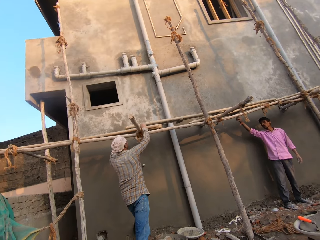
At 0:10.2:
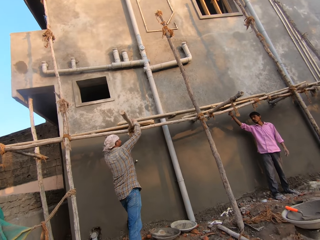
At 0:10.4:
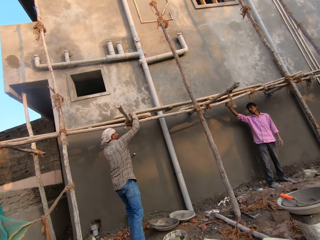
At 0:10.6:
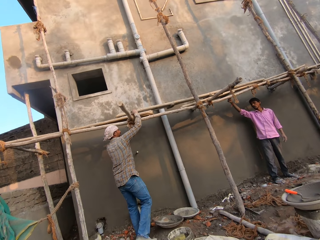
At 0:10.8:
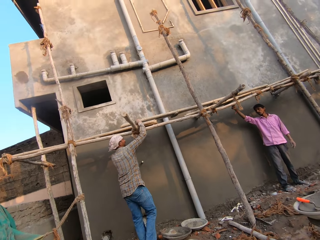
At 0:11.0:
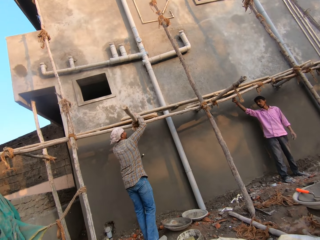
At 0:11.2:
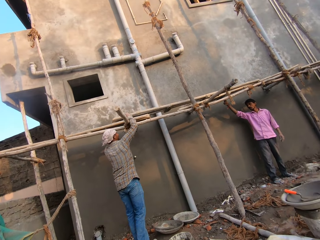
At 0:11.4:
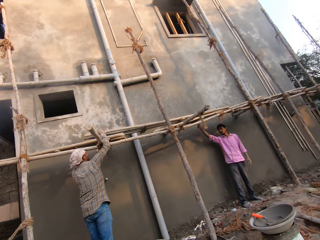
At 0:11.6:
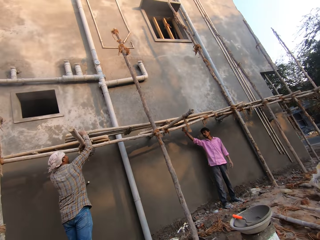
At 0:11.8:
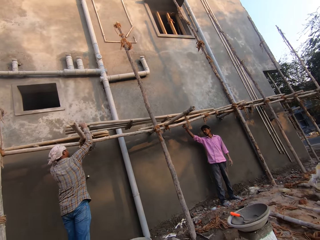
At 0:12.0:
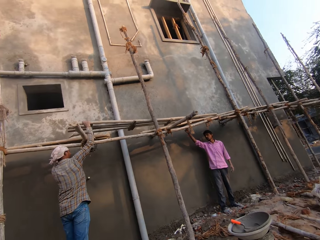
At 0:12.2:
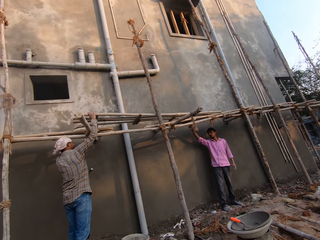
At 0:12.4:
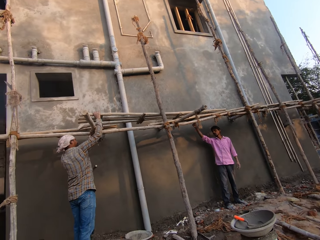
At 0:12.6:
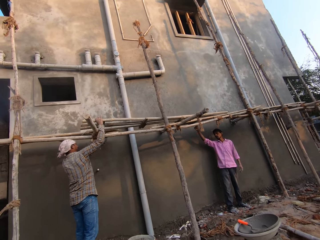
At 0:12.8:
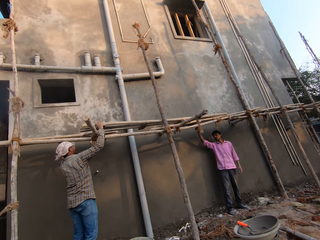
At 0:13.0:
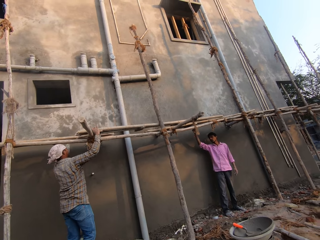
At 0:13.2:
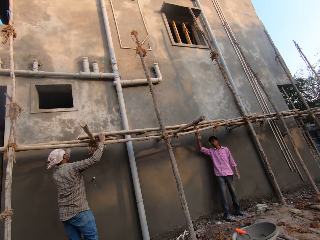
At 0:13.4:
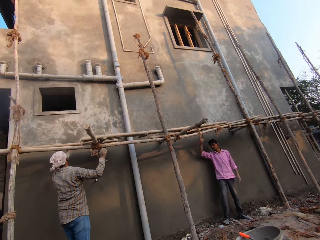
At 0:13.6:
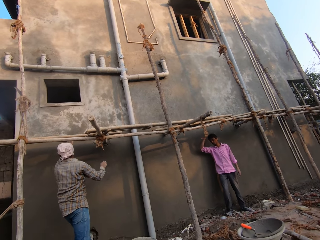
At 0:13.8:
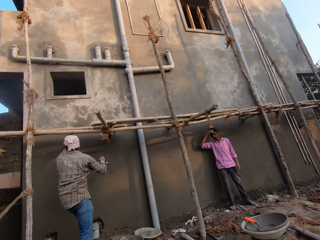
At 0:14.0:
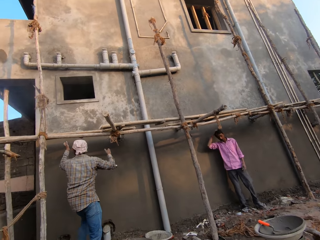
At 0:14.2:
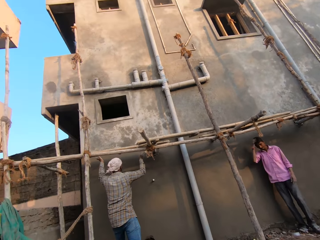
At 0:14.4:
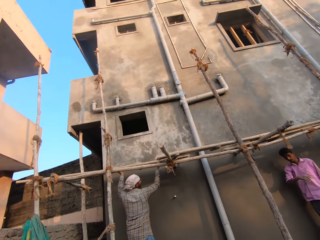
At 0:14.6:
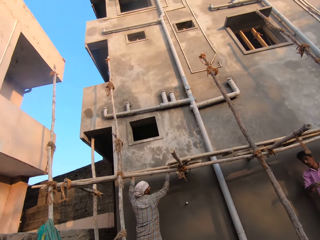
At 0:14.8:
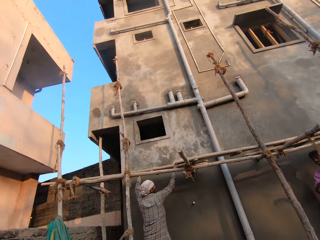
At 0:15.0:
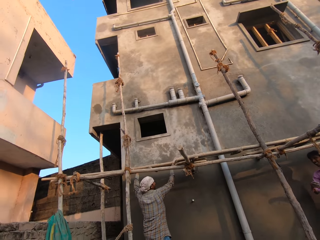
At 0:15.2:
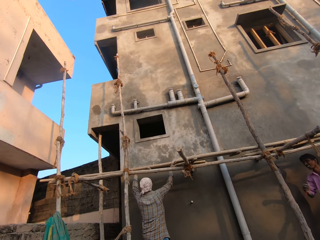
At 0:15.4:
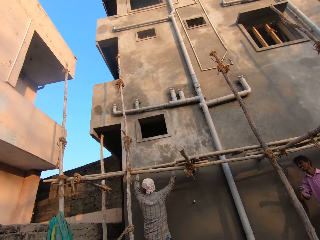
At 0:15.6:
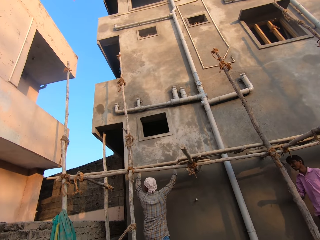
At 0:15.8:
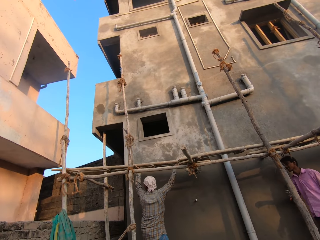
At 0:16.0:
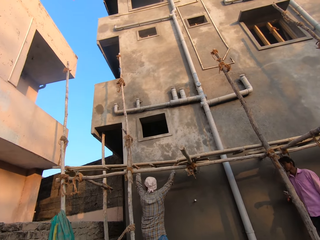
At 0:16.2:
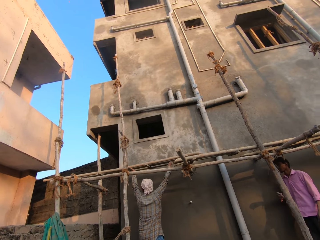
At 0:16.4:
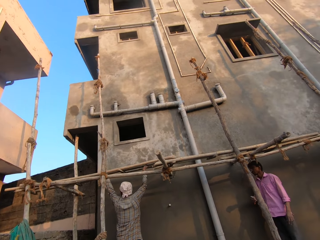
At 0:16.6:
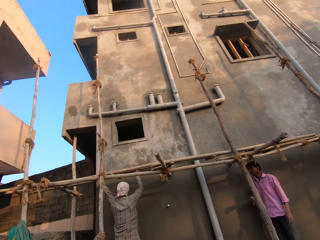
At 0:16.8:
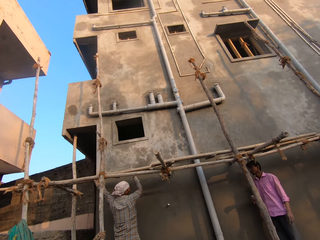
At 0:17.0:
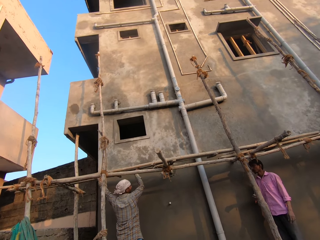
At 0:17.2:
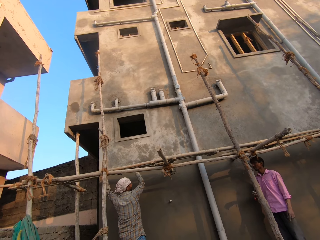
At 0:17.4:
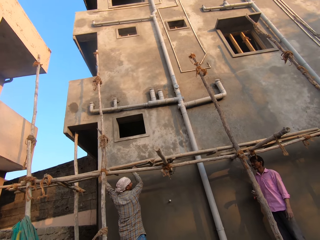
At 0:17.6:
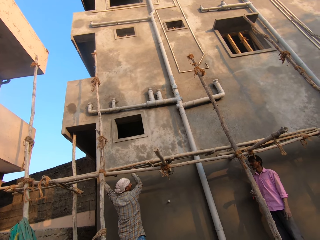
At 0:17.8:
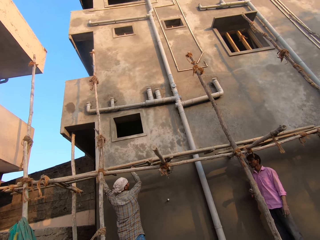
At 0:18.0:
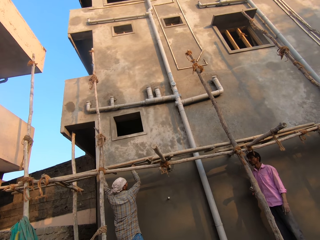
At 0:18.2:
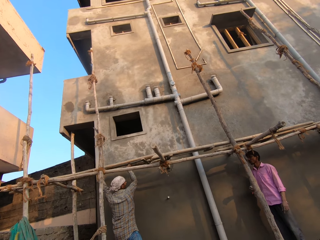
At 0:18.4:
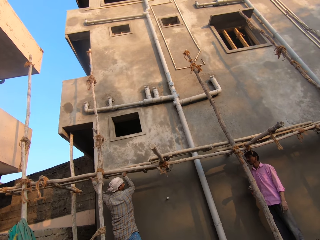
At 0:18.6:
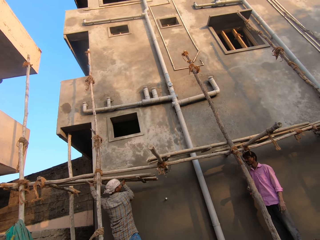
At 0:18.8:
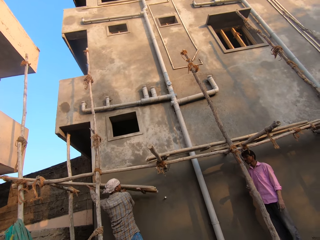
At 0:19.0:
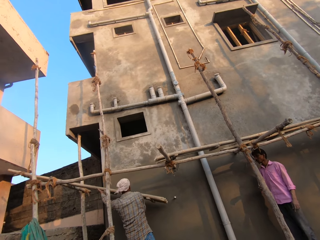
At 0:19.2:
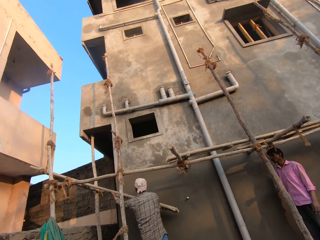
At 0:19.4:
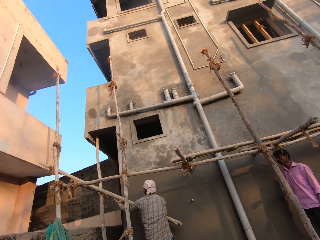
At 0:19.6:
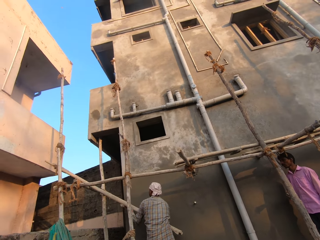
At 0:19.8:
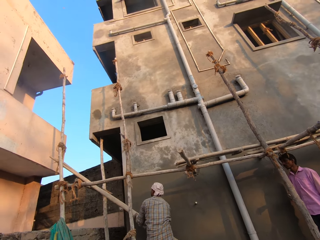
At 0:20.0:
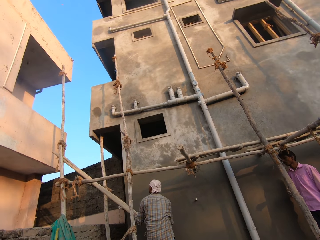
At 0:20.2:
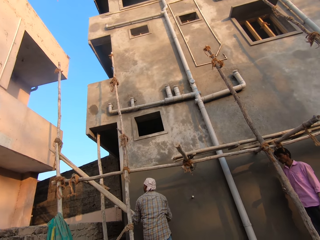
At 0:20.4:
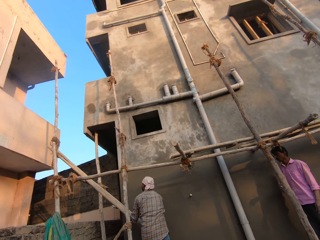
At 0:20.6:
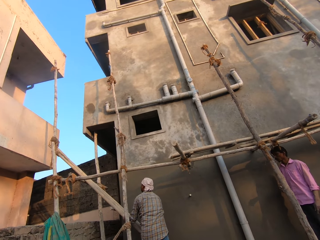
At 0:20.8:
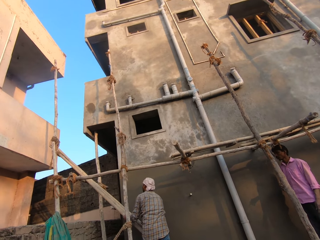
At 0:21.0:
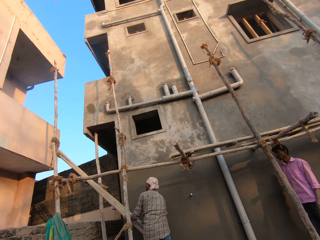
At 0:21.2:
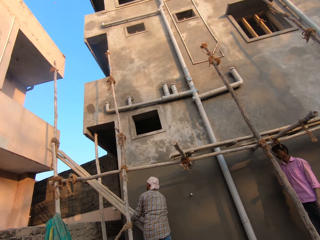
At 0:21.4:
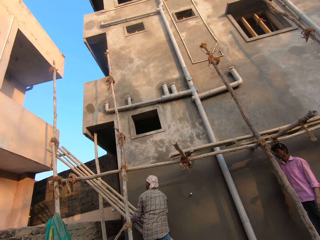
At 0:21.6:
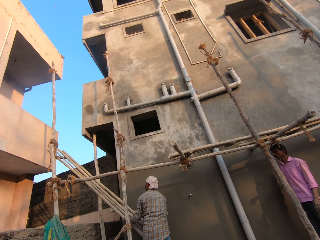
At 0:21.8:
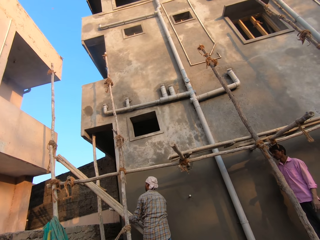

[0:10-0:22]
A man lifts a wooden ladder off a wooden scaffold with both hands. The camera wearer looks around the building. The man removes the wooden ladder from the top of the wooden scaffold with his hands.

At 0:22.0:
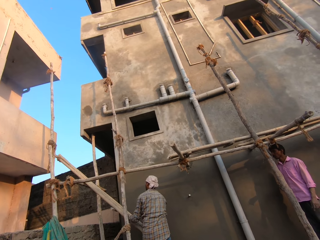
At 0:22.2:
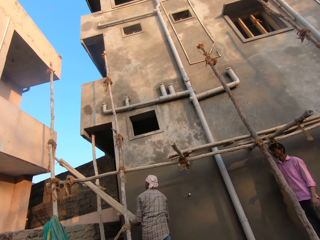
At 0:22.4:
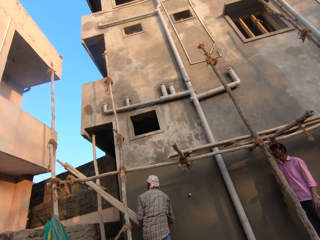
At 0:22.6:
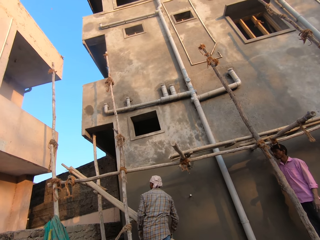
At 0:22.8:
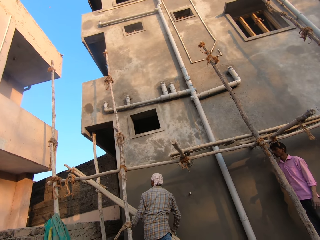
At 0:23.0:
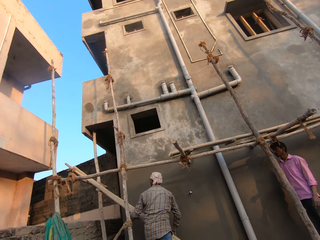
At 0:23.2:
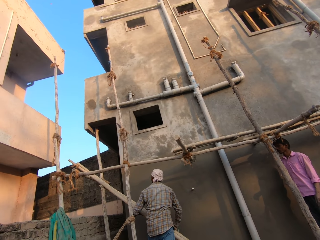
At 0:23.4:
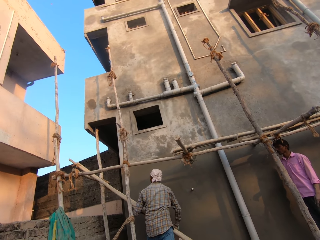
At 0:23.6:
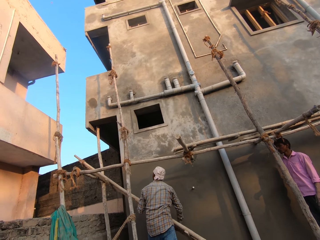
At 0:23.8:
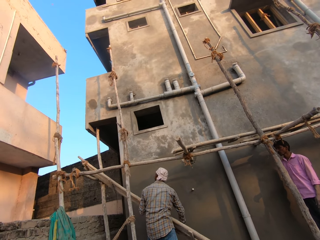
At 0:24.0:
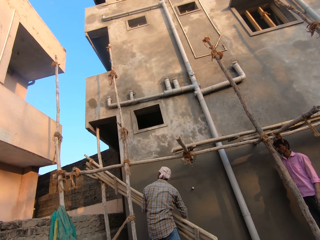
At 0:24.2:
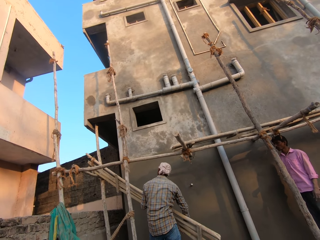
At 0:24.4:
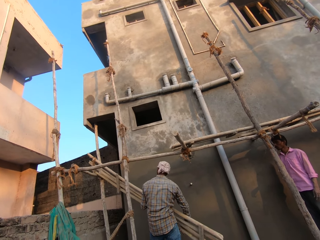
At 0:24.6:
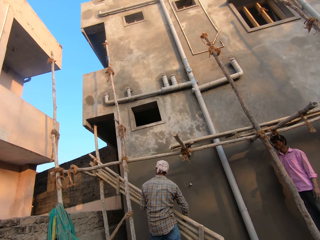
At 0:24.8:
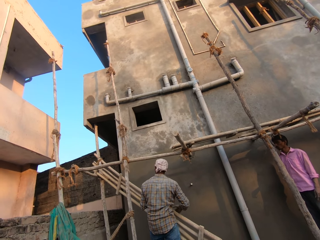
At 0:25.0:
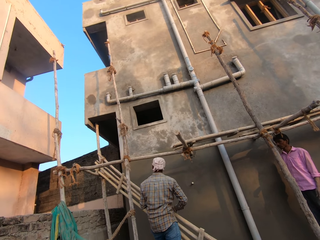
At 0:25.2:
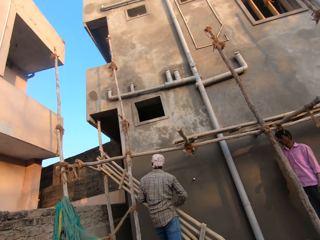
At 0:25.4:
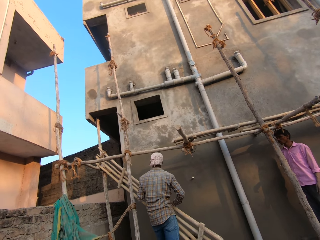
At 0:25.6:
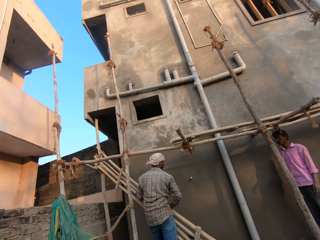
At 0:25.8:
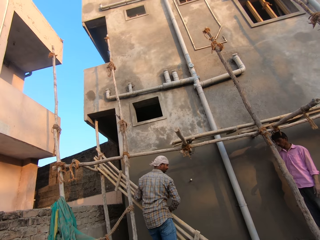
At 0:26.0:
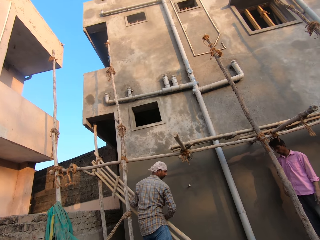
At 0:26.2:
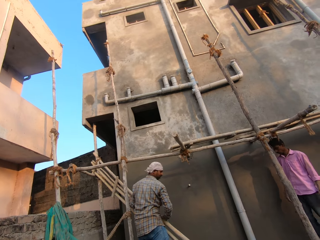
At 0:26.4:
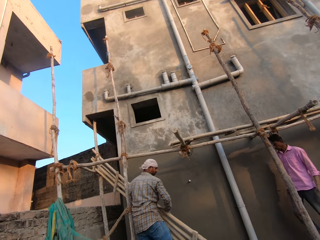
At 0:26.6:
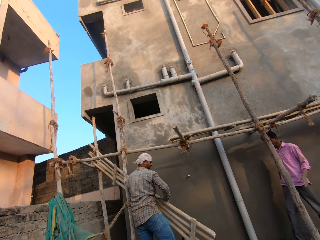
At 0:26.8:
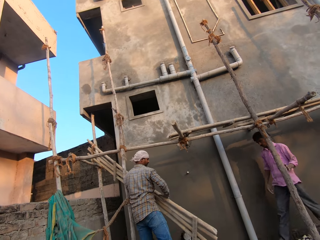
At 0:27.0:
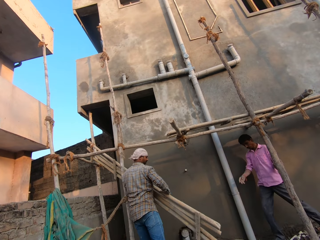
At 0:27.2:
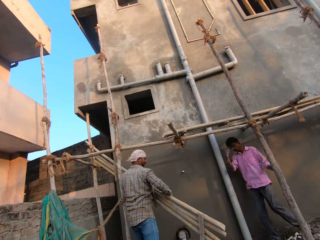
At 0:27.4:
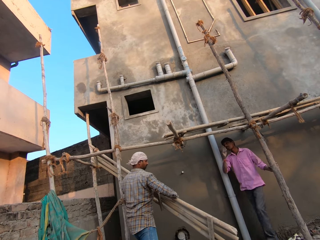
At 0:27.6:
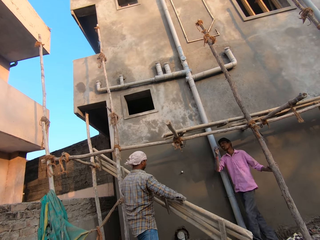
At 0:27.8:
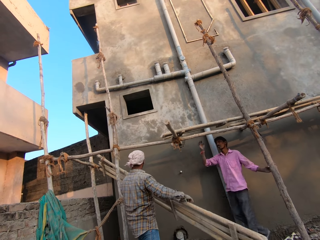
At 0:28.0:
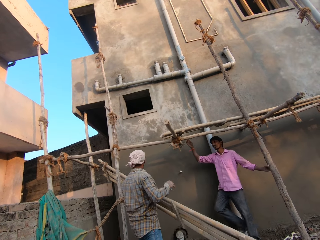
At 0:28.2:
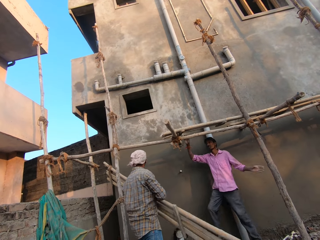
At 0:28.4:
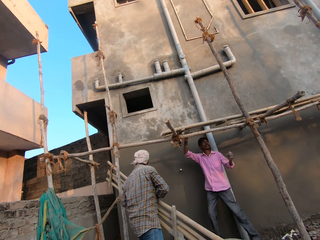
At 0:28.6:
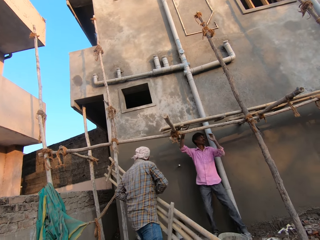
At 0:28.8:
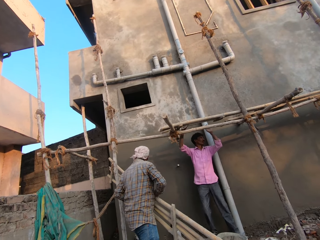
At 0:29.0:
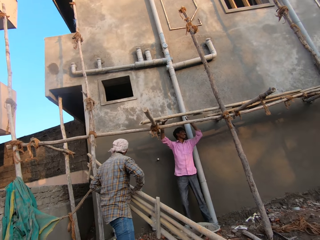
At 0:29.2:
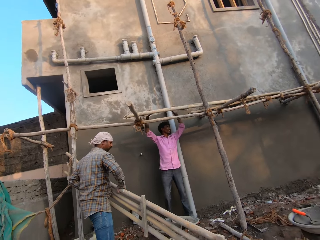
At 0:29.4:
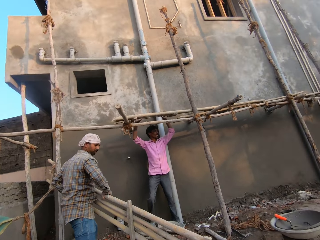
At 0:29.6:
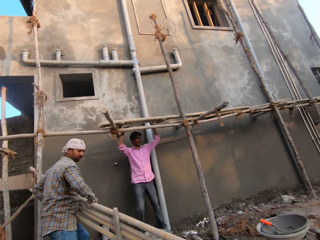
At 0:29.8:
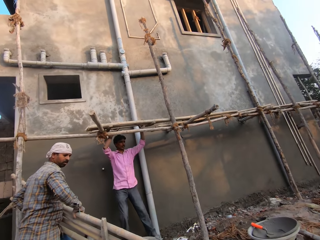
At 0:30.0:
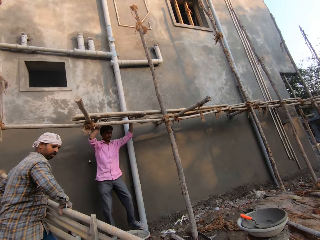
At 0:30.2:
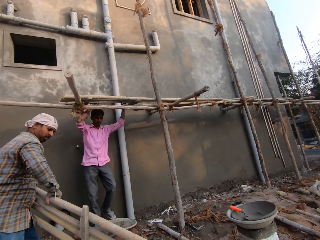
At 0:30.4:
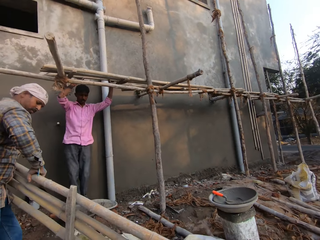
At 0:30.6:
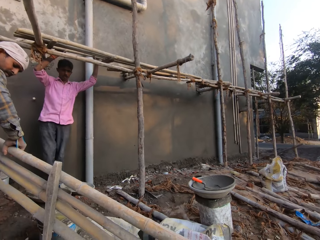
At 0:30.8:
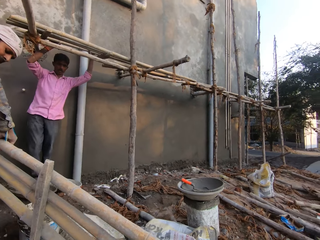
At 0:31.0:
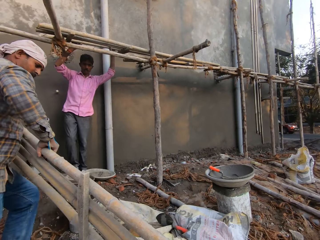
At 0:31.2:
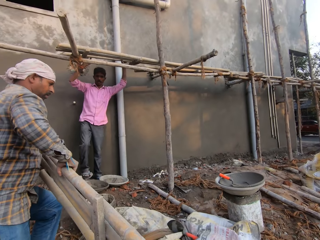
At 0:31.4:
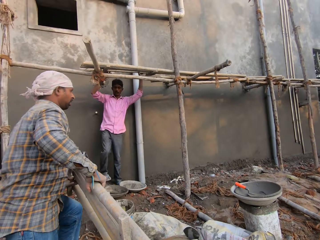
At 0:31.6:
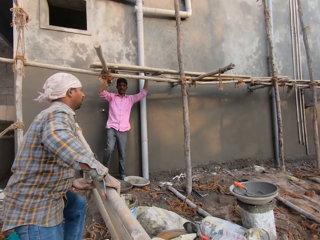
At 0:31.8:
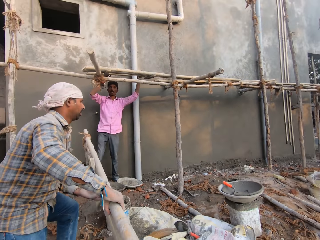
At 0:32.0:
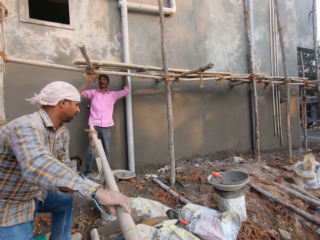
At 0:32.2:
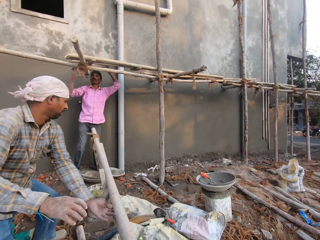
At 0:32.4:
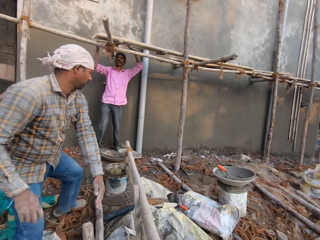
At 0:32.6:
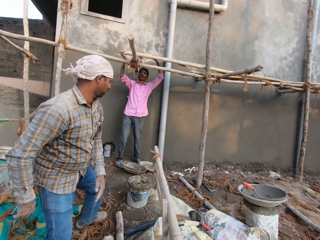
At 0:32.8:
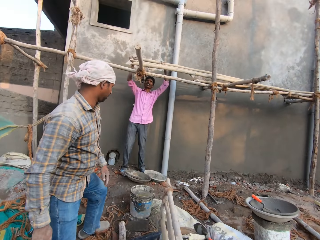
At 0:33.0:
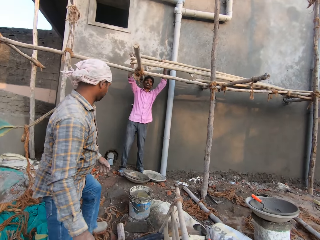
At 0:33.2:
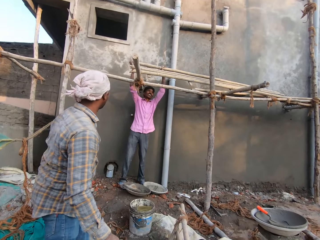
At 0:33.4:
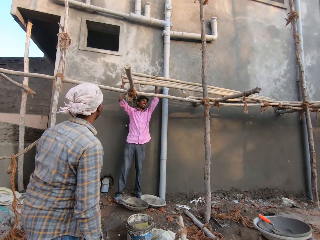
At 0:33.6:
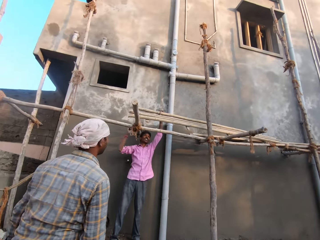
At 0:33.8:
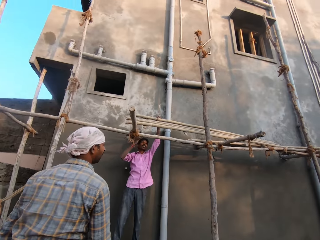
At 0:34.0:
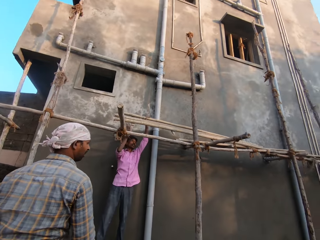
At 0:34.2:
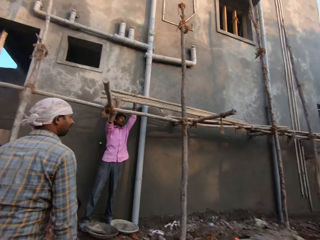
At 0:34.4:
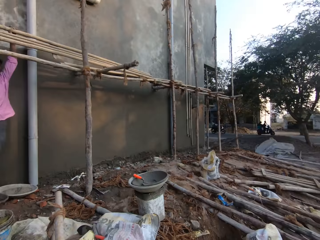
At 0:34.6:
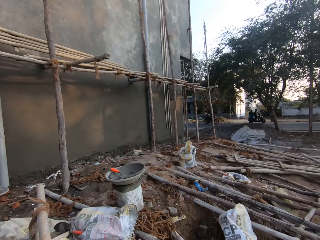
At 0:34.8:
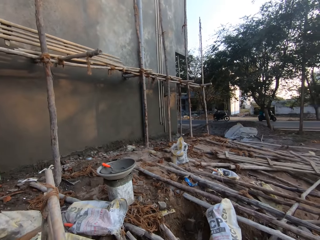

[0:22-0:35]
Another man raises a wooden ladder on the scaffold with his hands. The first man interacts with the other man. The first man drops the wooden ladder in his hands on the ground.
